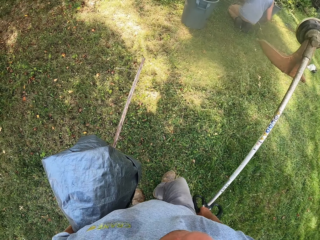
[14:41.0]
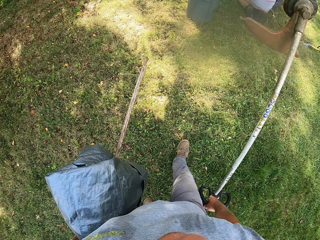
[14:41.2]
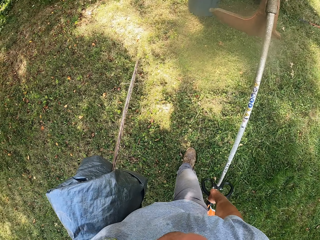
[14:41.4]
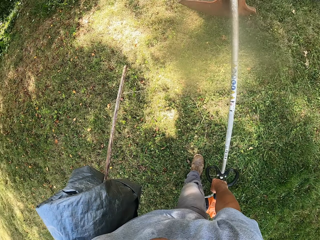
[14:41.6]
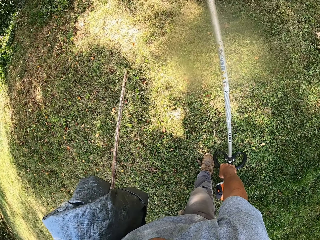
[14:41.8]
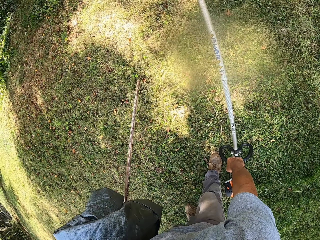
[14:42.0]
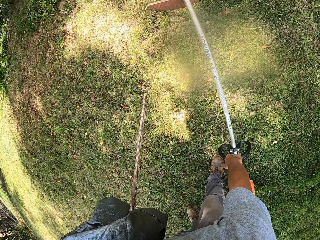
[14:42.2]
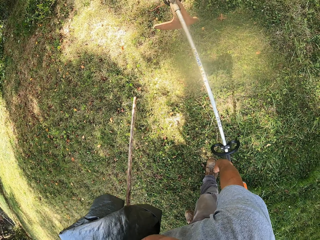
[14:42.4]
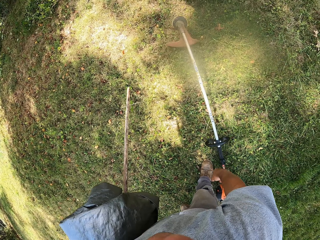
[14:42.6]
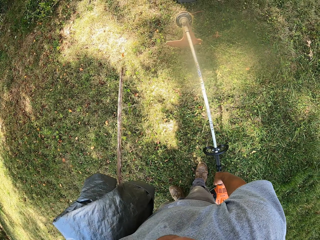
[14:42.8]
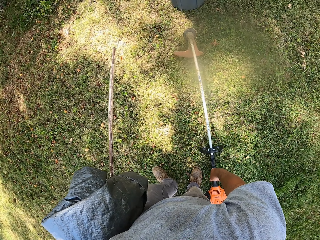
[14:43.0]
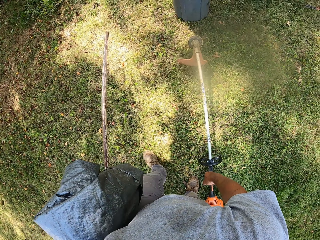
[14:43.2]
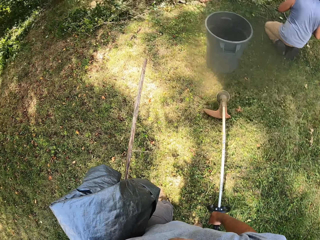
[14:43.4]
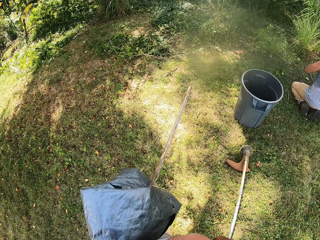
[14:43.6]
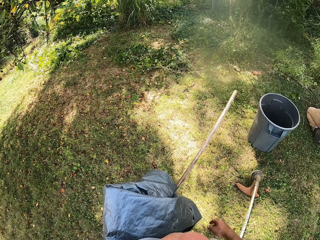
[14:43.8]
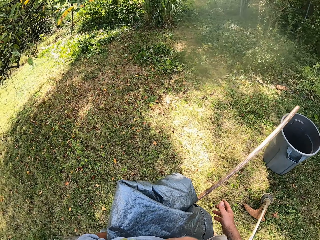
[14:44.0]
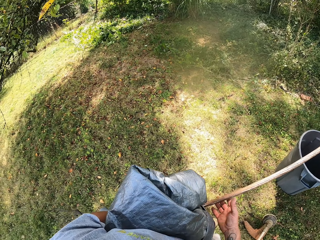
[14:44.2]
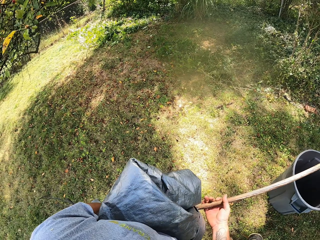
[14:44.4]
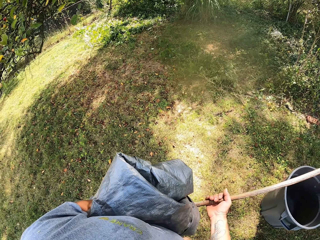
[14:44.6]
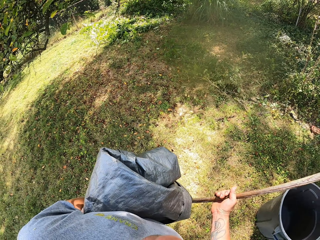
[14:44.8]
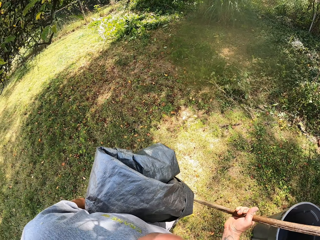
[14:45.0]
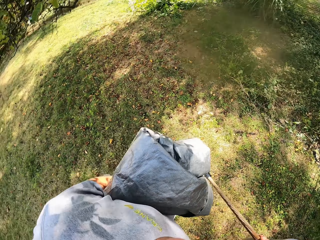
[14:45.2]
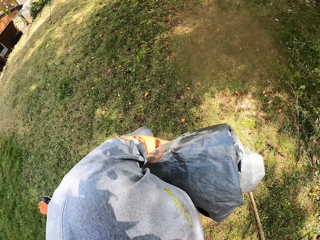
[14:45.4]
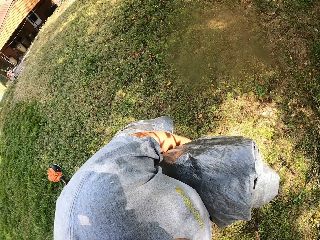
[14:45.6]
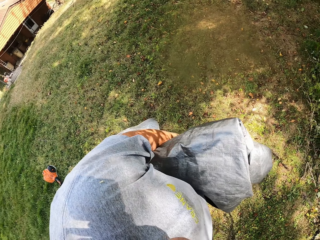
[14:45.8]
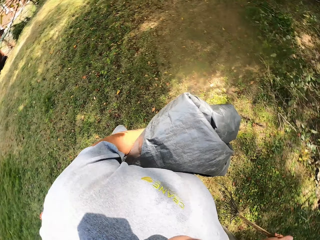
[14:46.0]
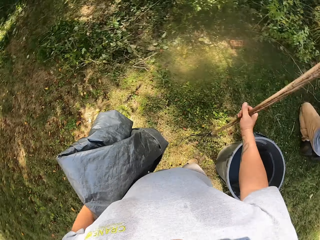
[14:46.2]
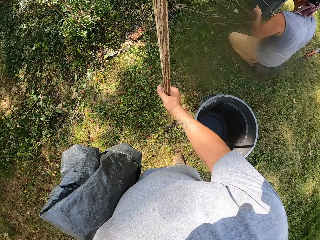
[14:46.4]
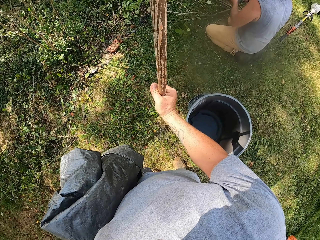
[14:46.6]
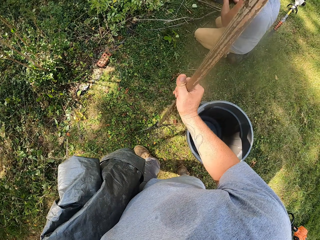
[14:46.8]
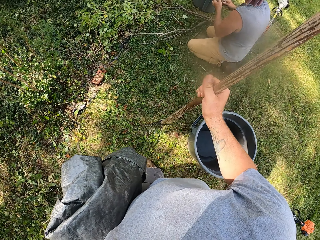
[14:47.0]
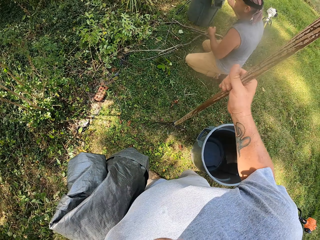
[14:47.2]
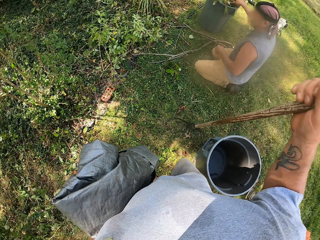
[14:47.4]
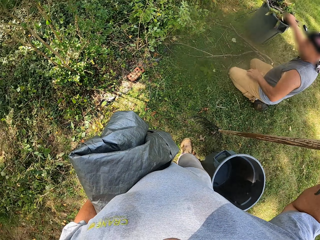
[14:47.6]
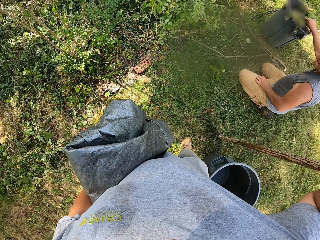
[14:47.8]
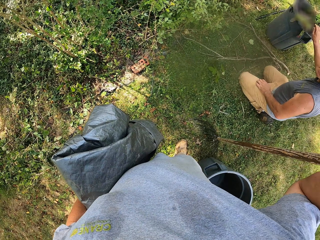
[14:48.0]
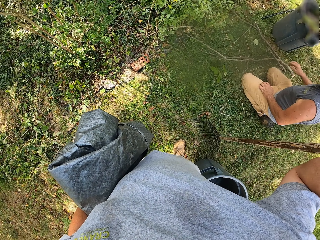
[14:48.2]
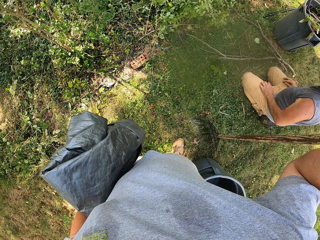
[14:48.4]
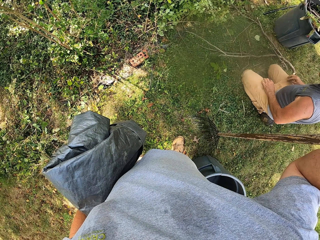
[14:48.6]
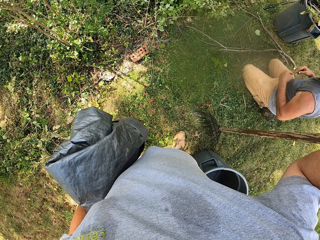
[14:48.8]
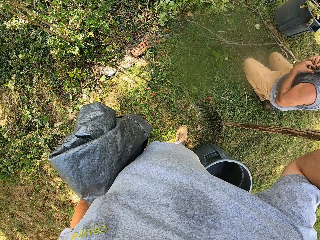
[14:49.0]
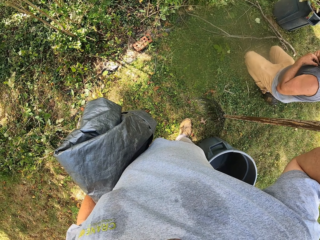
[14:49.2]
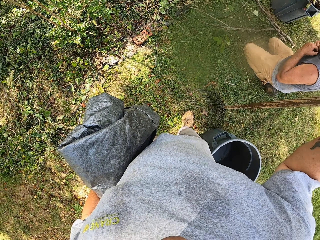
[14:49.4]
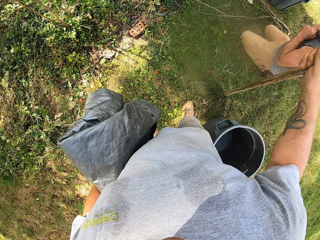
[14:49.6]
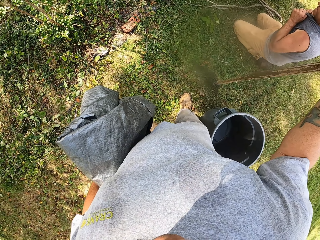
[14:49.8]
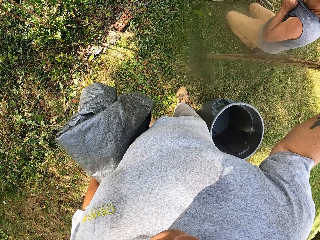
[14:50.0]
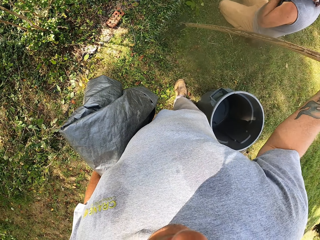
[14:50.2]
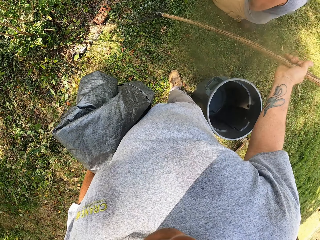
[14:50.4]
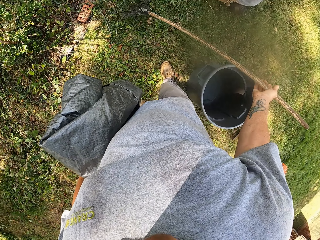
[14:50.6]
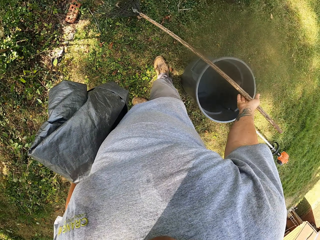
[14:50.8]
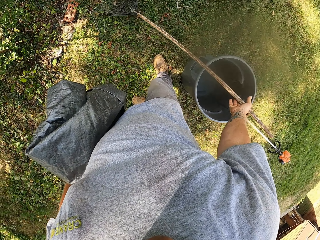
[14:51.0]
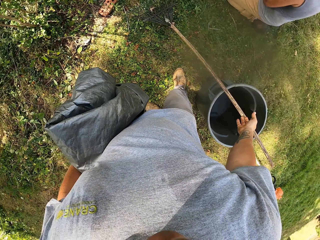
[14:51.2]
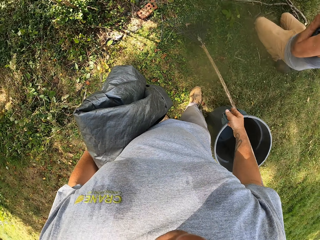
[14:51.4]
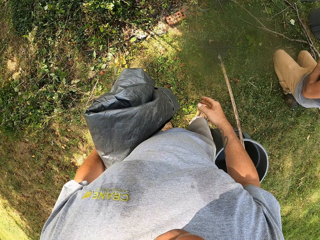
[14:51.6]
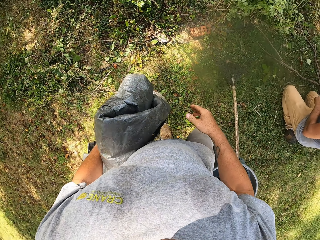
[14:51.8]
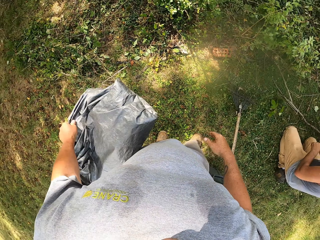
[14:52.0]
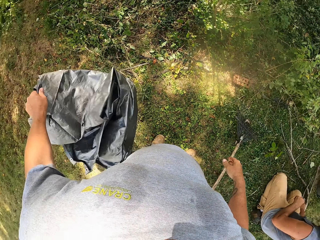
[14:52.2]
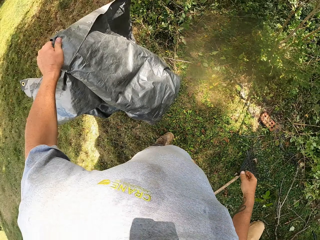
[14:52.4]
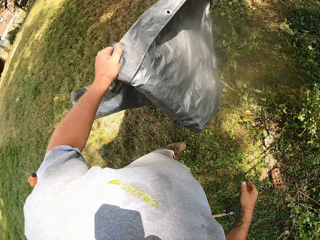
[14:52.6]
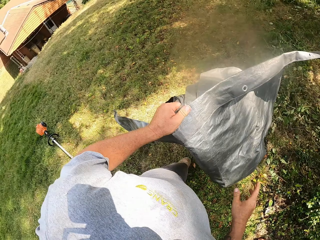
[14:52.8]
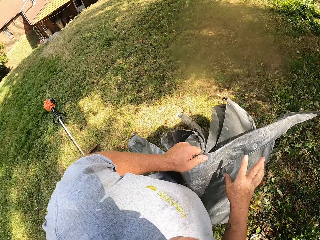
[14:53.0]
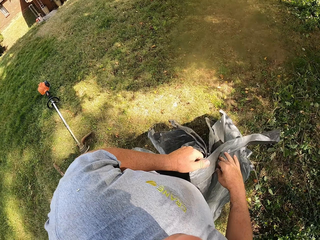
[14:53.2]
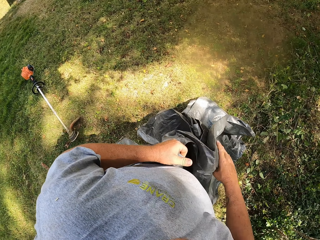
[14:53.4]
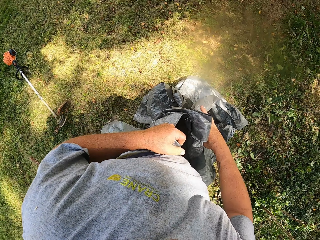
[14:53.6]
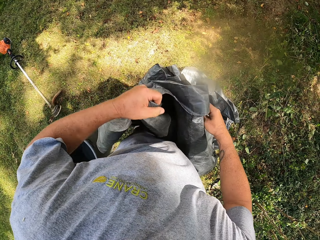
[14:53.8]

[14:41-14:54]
The camera wearer puts the grass cutter on the ground and walks around. A man kneels on the grass. The camera wearer picks up the rake with the other hand. They move the rake. The man moves hands. The camera wearer places the rake on the bucket. The man puts twigs in the bucket. The camera wearer looks around. The man holds his vest. The camera wearer stretches the sack and looks around.

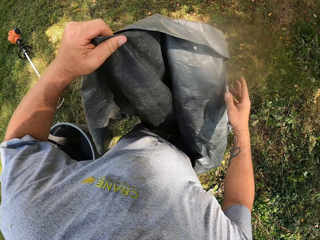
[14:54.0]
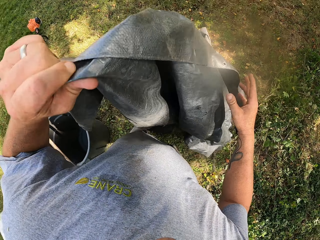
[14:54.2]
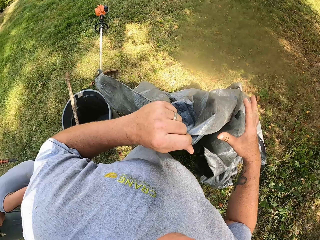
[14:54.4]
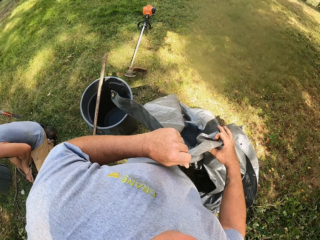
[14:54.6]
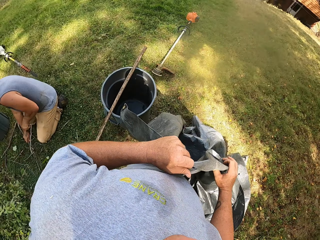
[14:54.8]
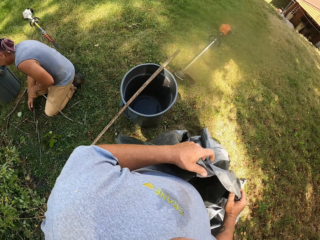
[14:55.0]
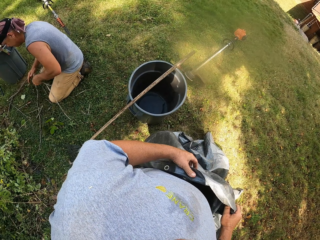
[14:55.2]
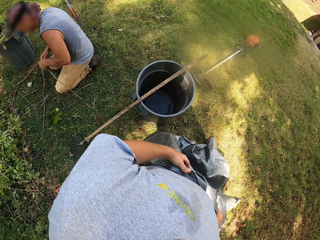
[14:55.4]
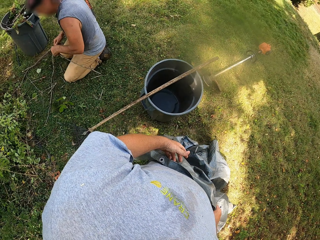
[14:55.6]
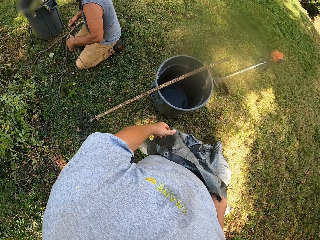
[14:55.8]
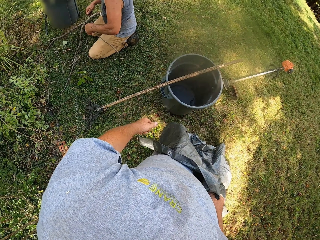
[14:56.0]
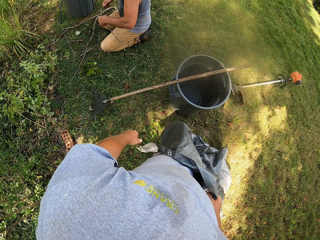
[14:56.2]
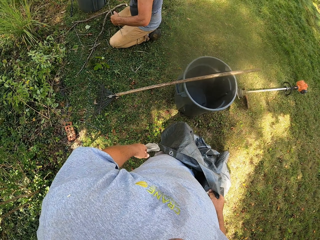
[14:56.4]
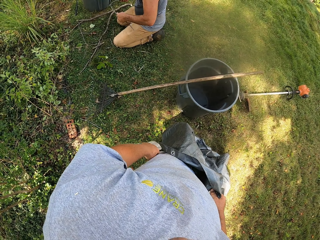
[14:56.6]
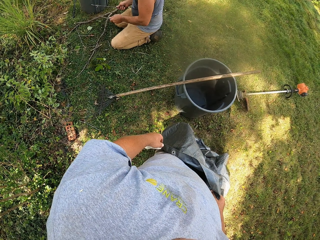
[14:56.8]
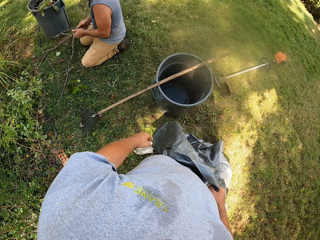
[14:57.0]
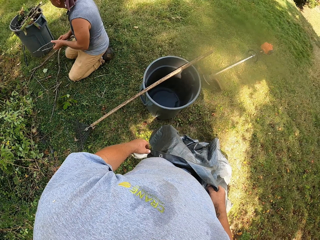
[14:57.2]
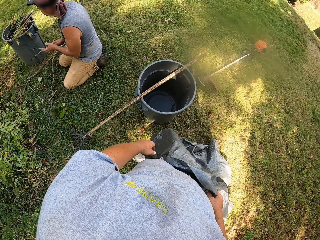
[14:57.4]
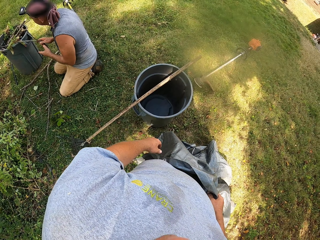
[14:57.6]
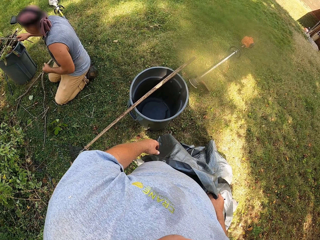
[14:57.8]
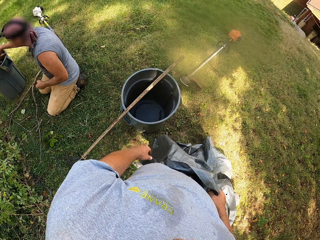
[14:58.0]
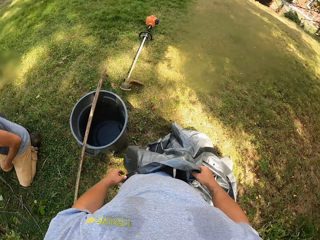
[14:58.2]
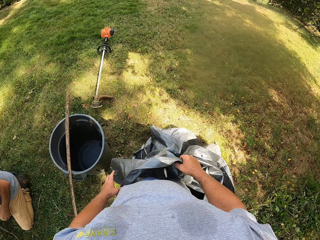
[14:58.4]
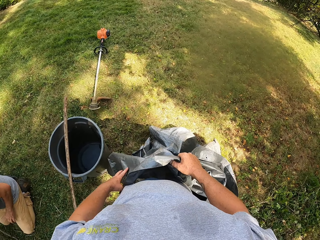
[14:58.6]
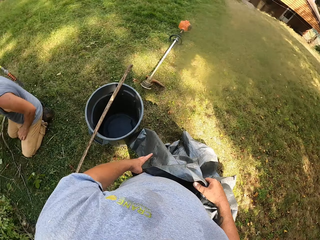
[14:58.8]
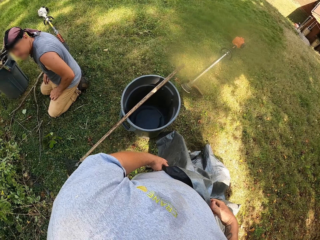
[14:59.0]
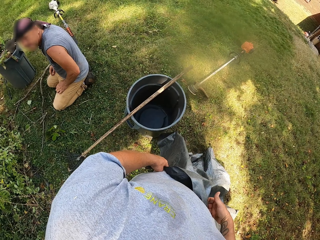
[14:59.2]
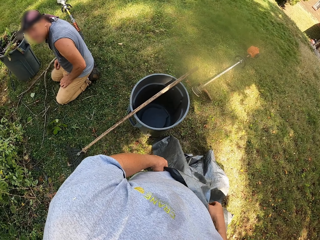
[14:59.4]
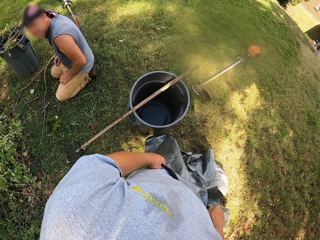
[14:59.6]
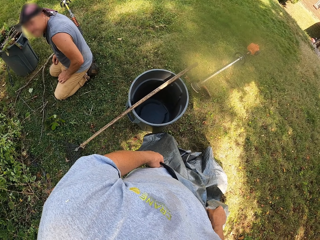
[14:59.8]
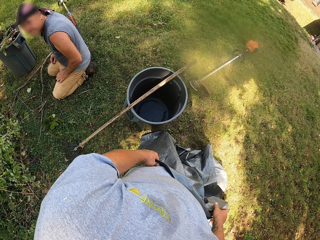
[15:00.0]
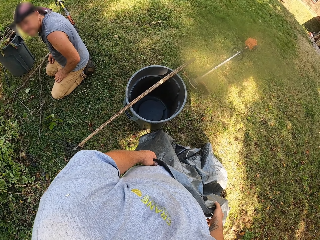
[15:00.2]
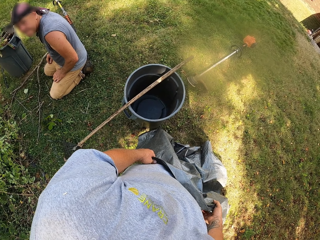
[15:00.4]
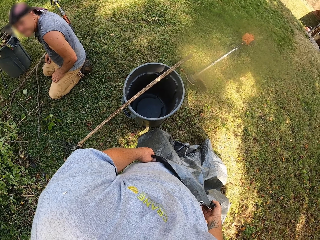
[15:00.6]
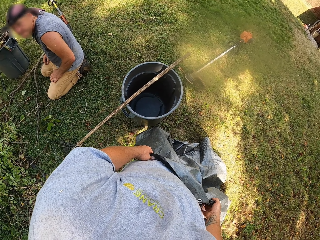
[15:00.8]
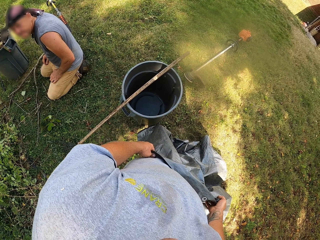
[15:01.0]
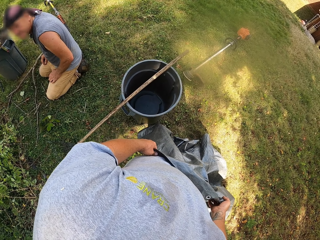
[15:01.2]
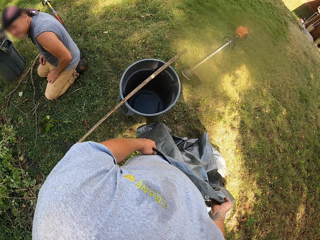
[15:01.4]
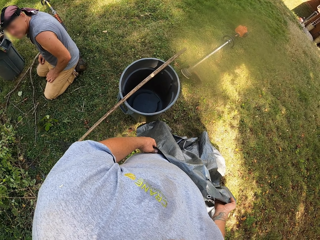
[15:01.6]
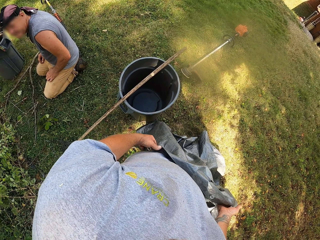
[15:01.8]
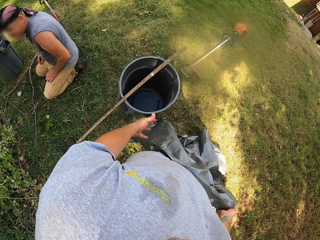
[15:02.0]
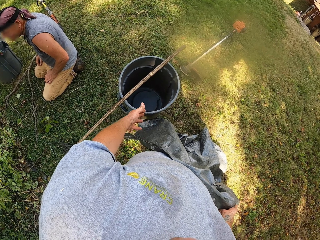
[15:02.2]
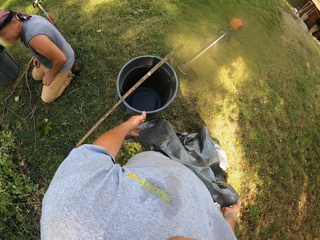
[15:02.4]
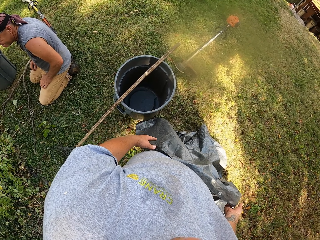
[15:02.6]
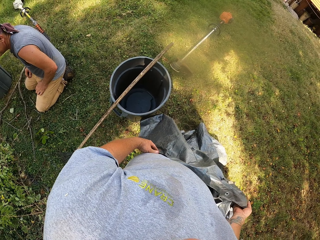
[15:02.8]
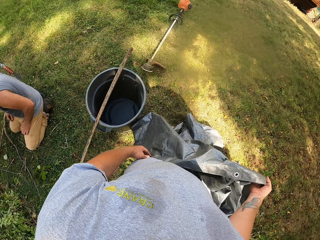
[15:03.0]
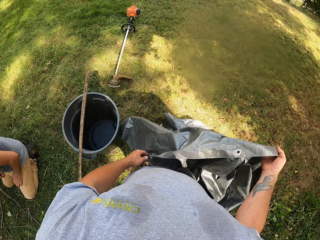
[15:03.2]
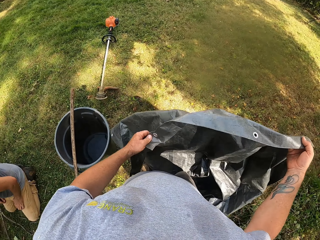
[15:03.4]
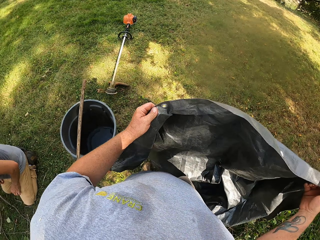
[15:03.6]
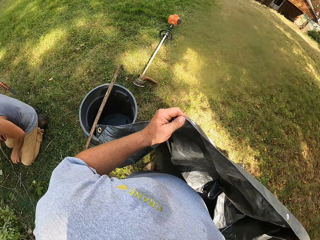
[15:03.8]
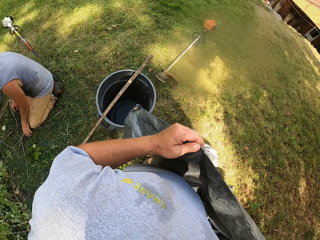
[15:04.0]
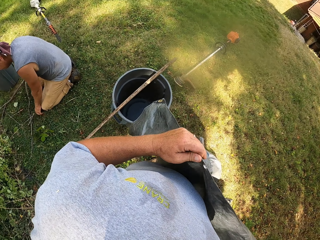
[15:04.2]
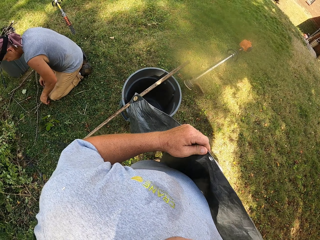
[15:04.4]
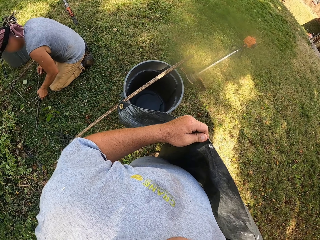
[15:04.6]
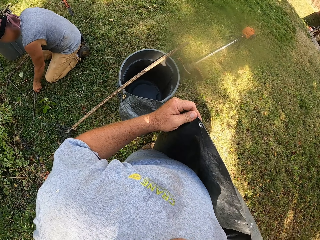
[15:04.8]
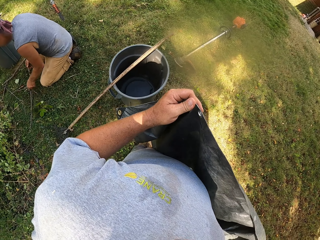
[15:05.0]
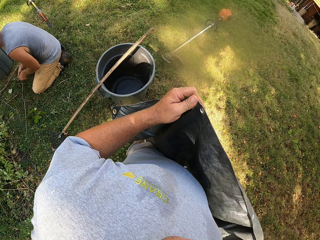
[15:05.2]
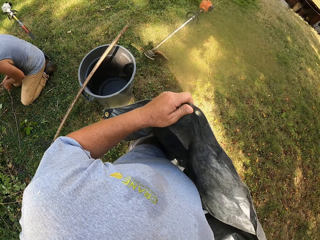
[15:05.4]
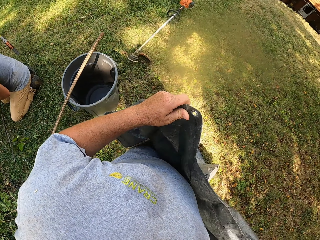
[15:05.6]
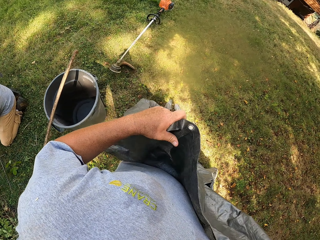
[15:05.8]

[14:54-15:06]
The camera wearer unfolds the sack. A man holds a twig. The camera wearer looks around. The man cuts the twig and puts the twig in a bucket. The camera wearer uses gestures and stretches the sack. The man picks up twigs on the ground.
